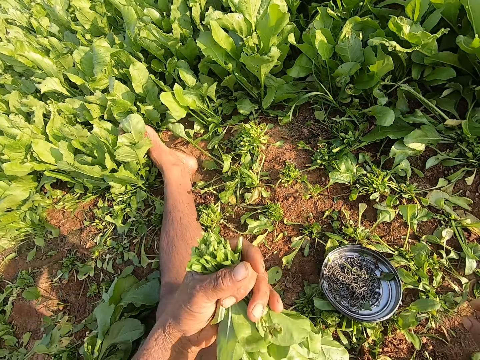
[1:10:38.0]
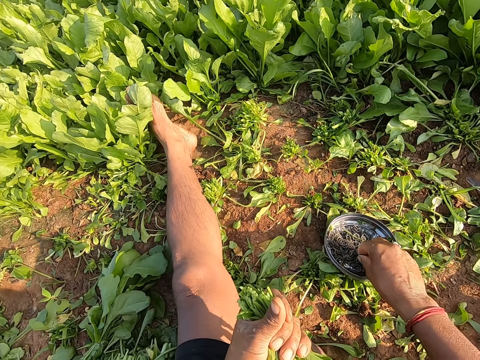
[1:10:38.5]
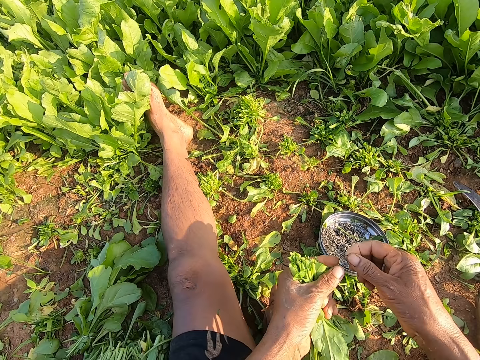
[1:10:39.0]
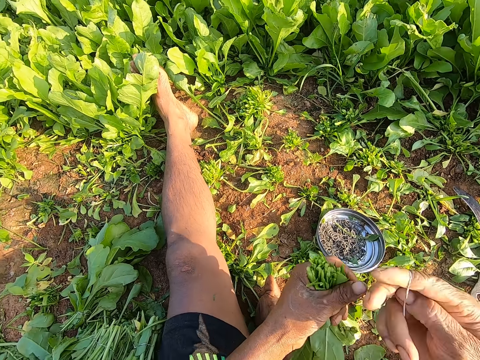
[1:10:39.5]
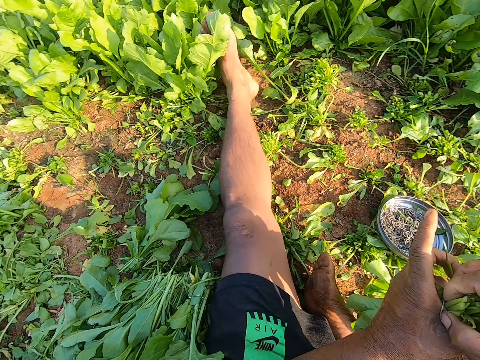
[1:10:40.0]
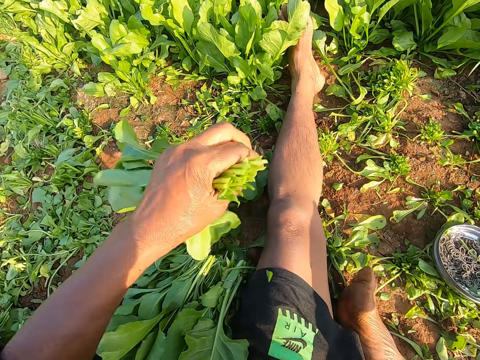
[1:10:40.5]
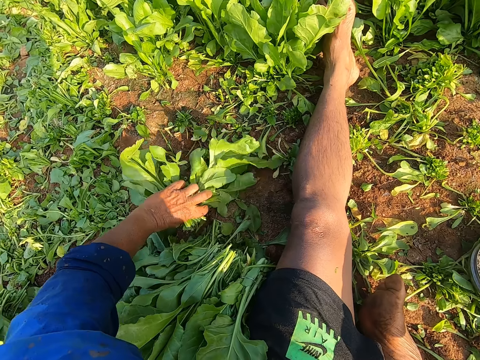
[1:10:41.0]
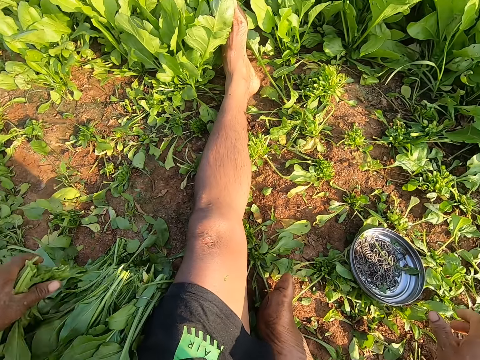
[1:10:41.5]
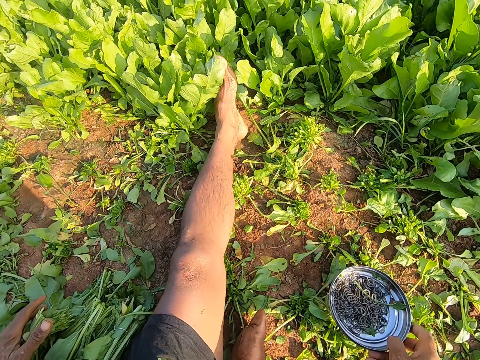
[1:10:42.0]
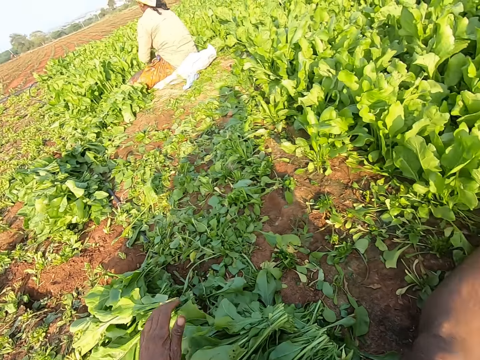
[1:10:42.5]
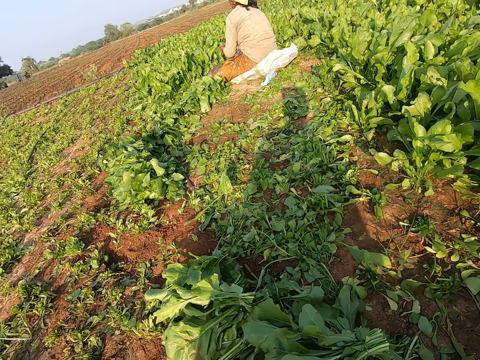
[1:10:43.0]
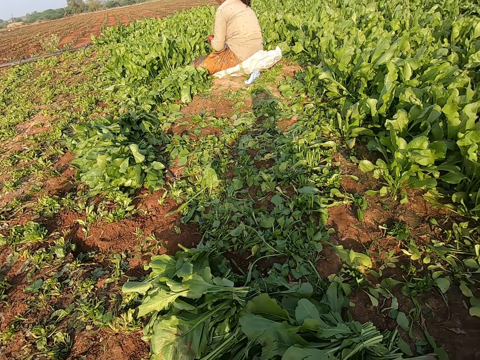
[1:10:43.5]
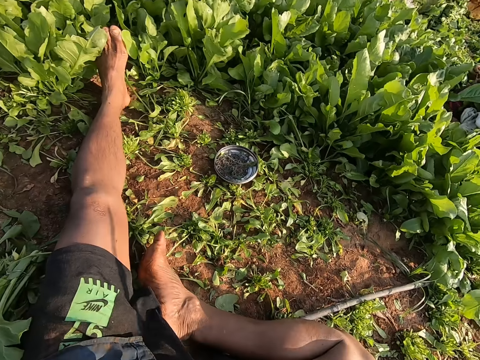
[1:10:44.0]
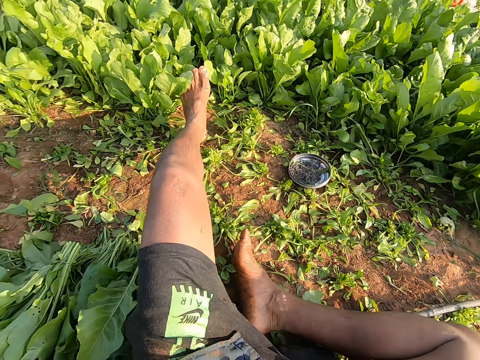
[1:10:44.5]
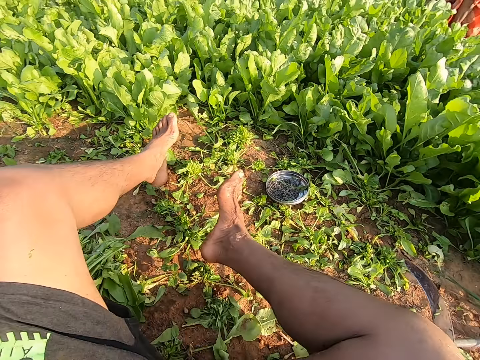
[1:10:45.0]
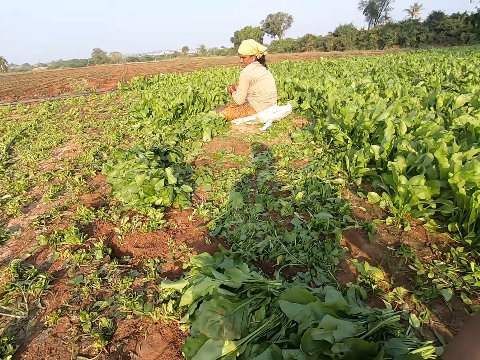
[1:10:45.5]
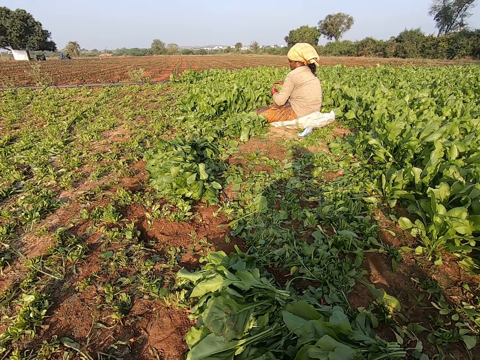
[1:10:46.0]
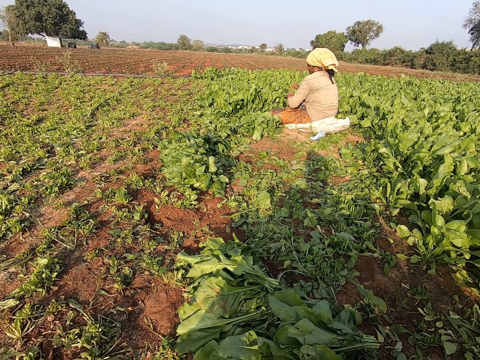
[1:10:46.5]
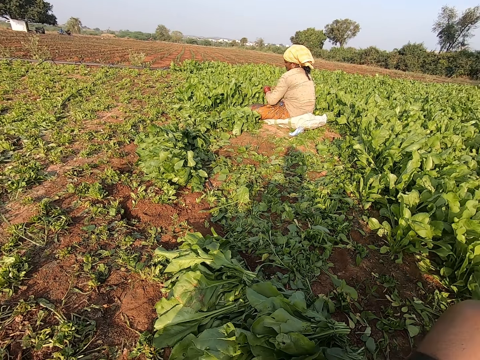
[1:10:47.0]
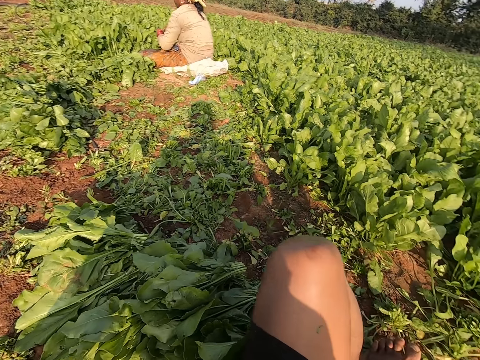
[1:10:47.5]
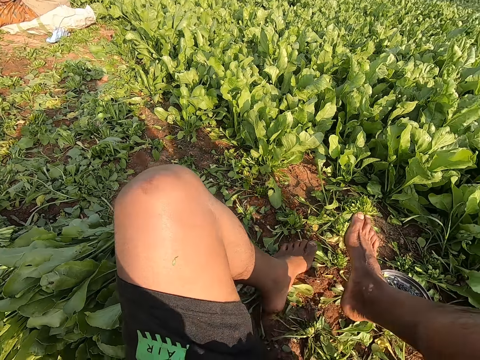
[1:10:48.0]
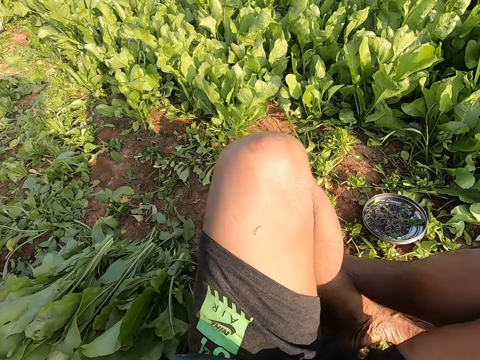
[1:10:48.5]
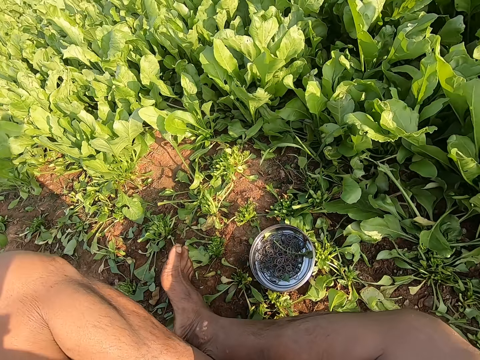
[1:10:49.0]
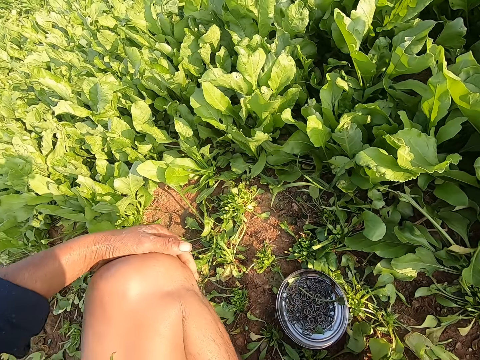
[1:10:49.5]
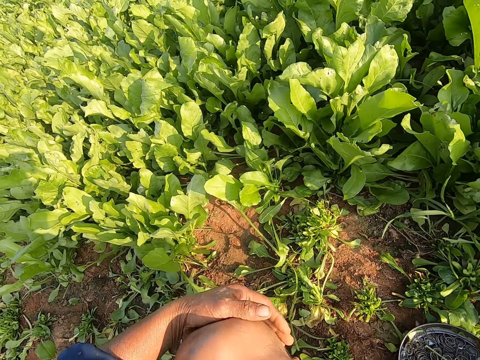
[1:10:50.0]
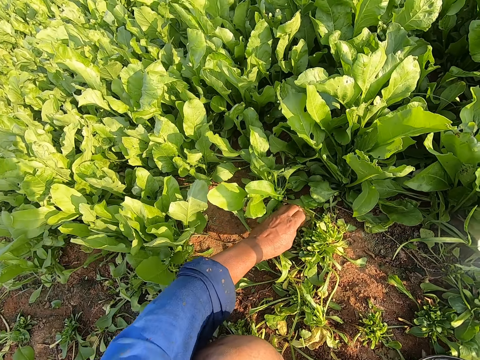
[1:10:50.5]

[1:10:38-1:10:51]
The camera wearer puts the sickle on the ground. He takes a rubber band from the plate on the ground with his right hand. He wears the rubber band on his right hand and stretches the rubber band with both hands. He ties the plants in his left hand with the rubber band in his right hand. He picks a bundle of plants from the ground with his left hand. He places the bundle of plants in his left hand on a bundle of plants on the ground. He picks up the plate from the ground with his right hand. He arranges the kales on the ground. A person works in the kale farm. The camera wearer looks around. He adjusts his body on the ground with both hands. He moves on the ground. He crosses his legs.

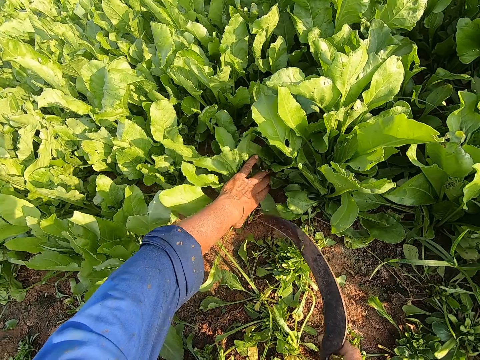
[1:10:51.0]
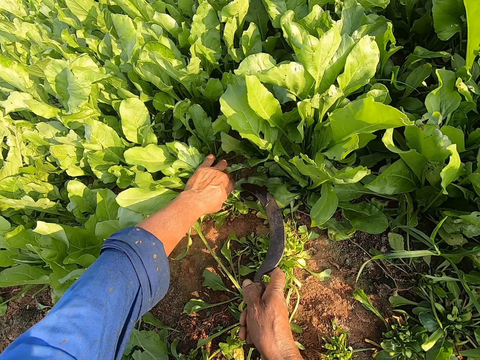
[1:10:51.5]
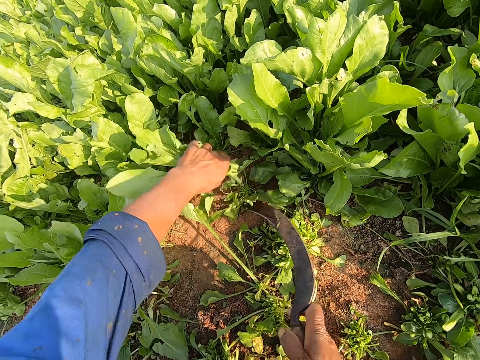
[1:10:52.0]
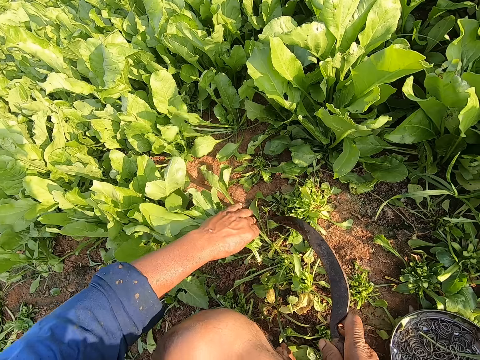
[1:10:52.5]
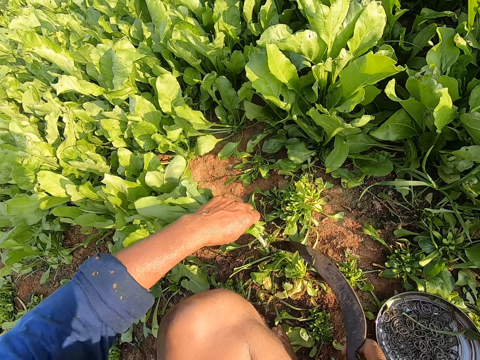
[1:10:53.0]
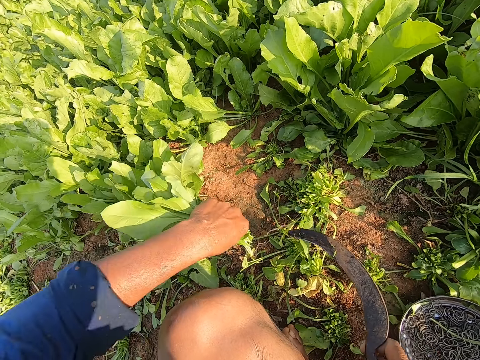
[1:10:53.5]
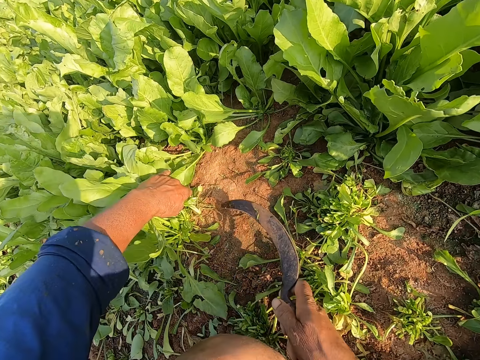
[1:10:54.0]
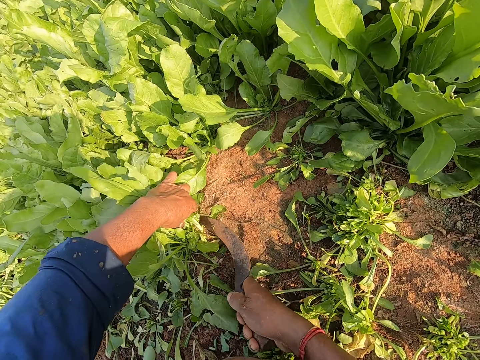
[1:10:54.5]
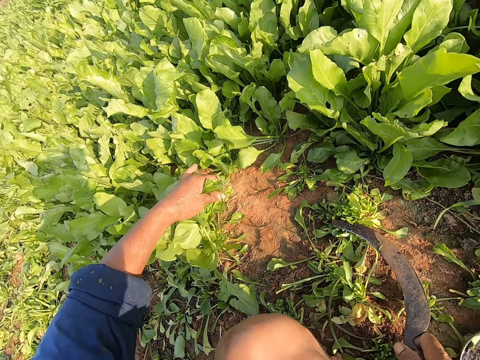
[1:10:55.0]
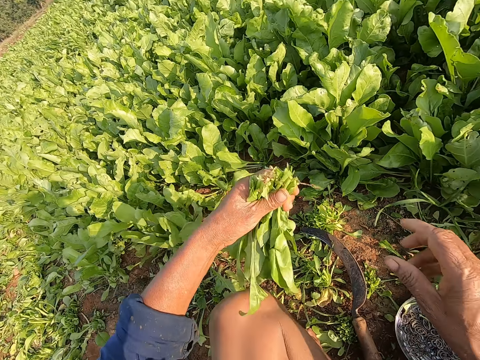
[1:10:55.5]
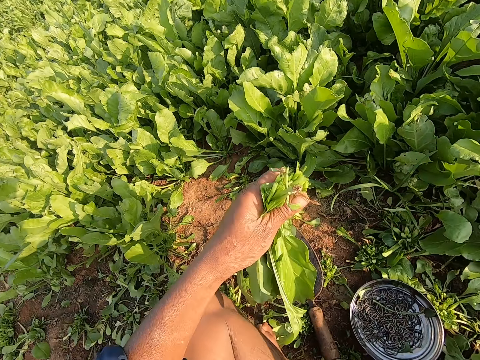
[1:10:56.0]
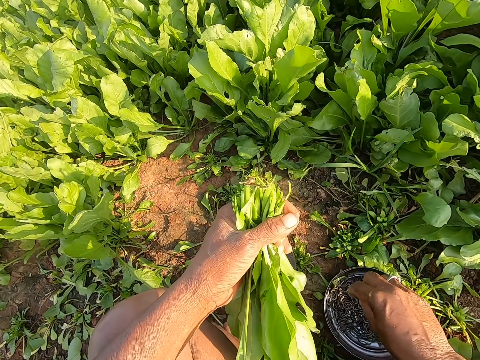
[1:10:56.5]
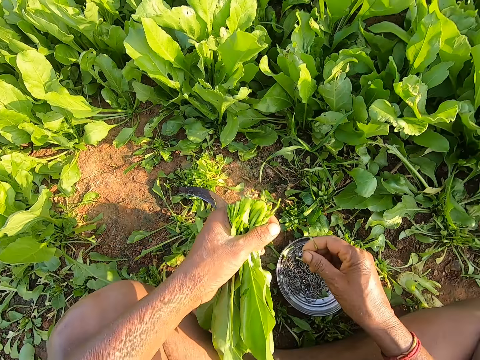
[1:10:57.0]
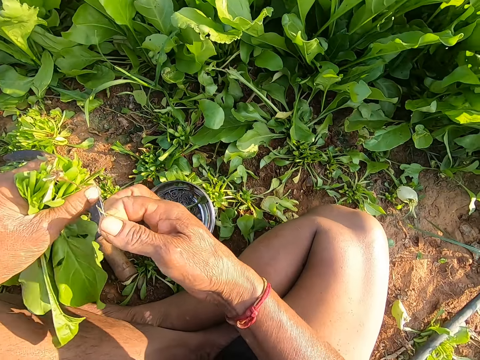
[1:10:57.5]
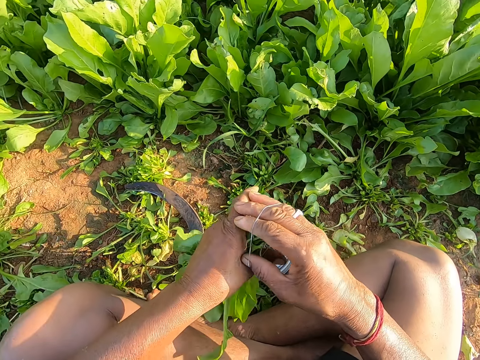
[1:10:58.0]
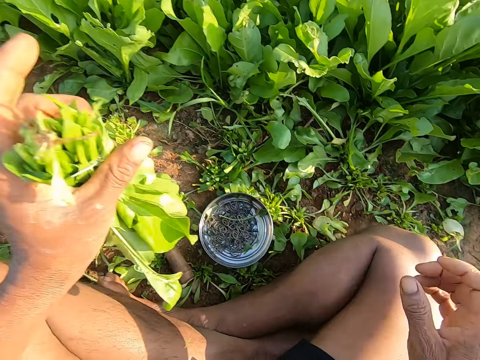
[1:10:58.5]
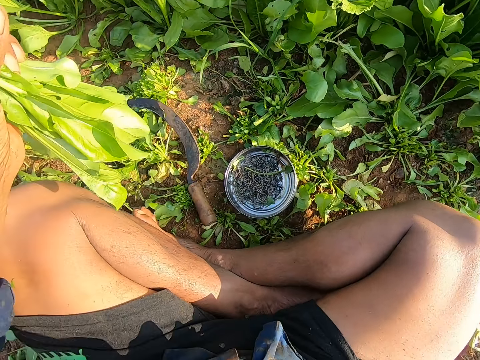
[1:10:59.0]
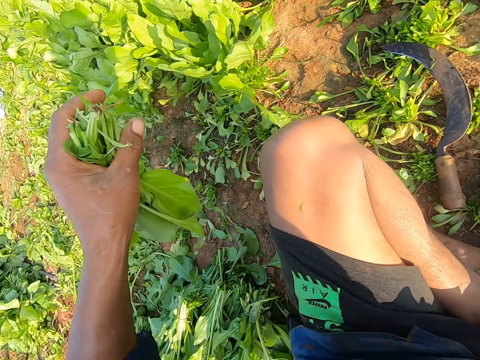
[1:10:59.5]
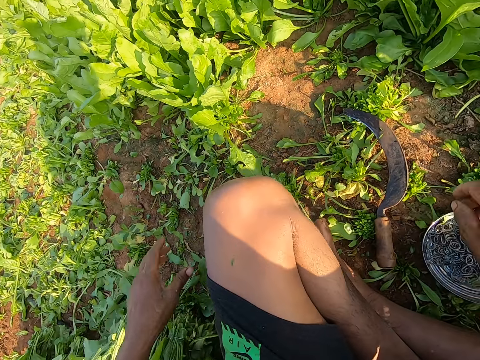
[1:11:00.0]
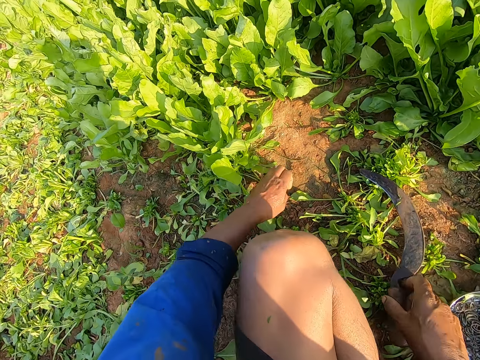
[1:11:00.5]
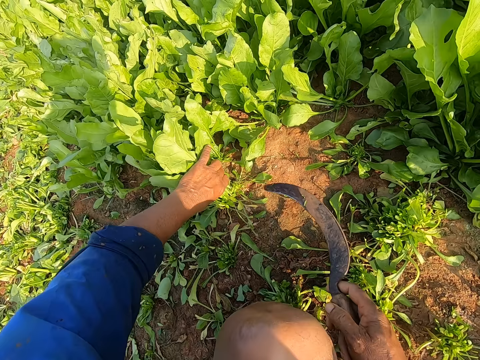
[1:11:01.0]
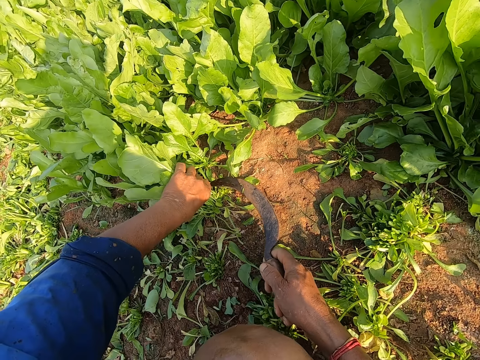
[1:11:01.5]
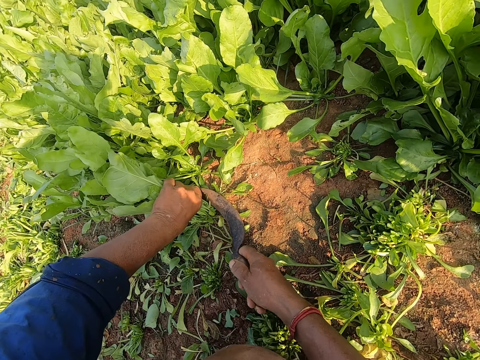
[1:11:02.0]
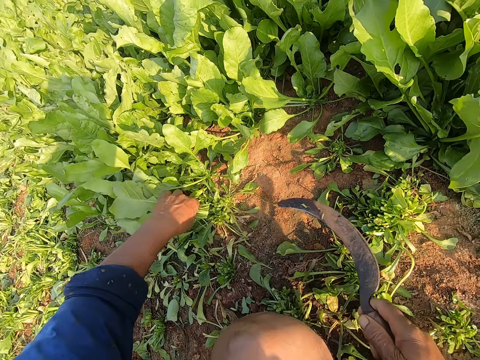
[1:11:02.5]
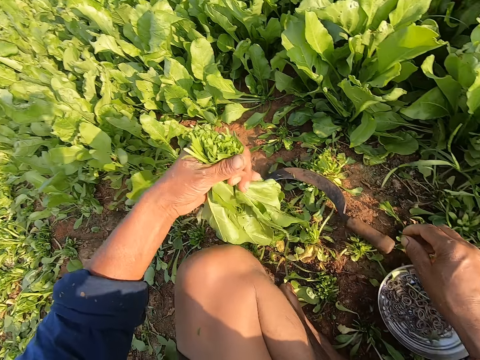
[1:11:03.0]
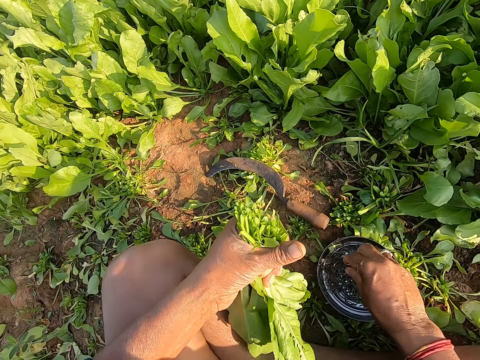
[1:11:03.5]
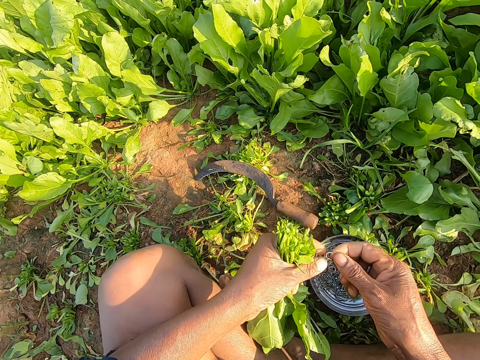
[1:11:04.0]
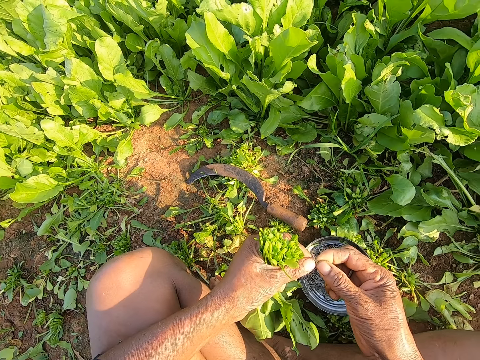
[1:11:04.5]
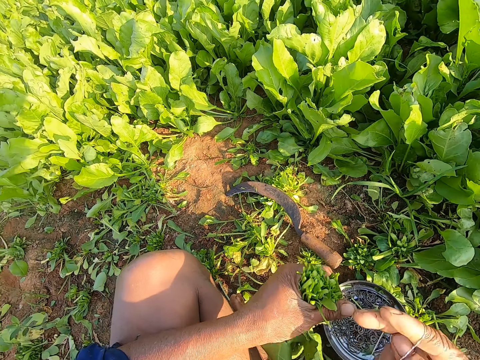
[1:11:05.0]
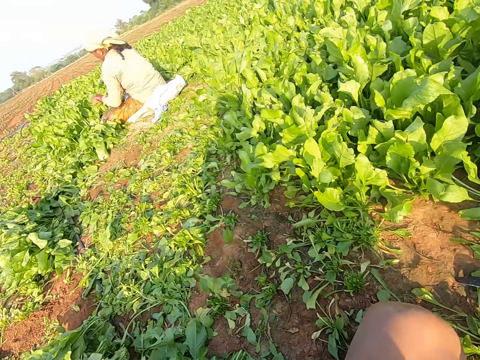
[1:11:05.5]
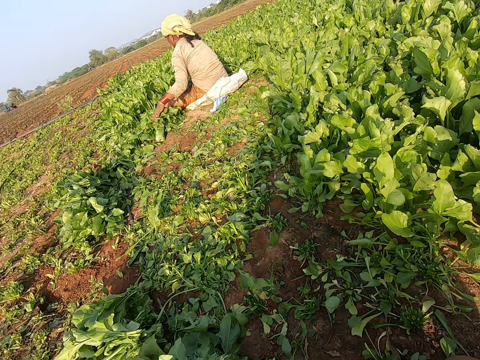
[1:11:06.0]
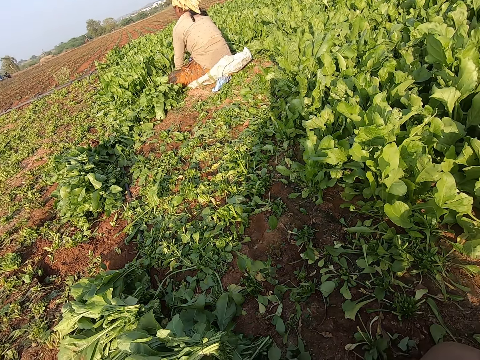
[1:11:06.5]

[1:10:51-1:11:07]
The camera wearer holds a plant or kales on the ground in the farm with his left hand. He cuts the plant on the ground with the sickle in his right hand. He holds the plant on the ground with his left hand. He cuts the plant on the ground with the sickle in his right hand. He holds the plant on the ground with his left hand. He cuts the plant on the ground with the sickle in his right hand. He drops the sickle on the ground with his right hand. He removes a rope from the plants in his left hand with his right hand. He throws the rope in his right hand on the ground. He takes a rubber band from the plate on the ground with his right hand. He wears the rubber band on his right hand. He stretches the rubber band with both hands. He ties the plants in his left hand with the rubber band in his right hand. He holds the kales with his left hand. He drops the plants in his left hand on the ground. He takes the sickle. He holds a plant on the ground with his left hand. He cuts the plant on the ground with the sickle in his right hand. He drops the sickle on the ground with his right hand. He takes a rubber band from the plate on the ground with his right hand. He wears the rubber band on his right hand. He stretches the rubber band with both hands. He ties the cut kales with the rubber band.
